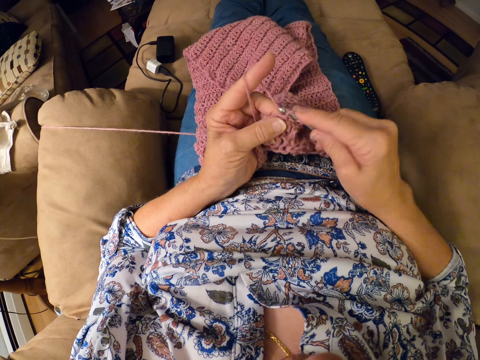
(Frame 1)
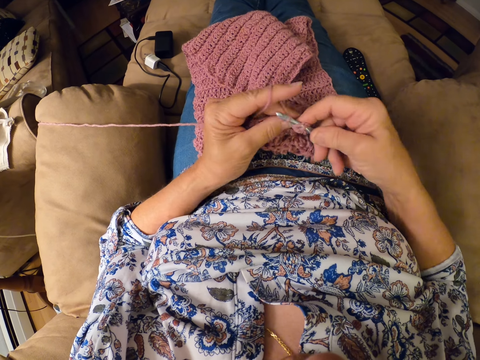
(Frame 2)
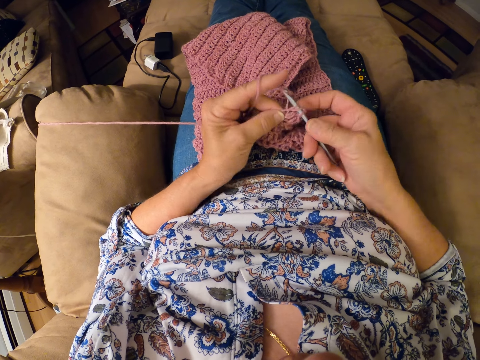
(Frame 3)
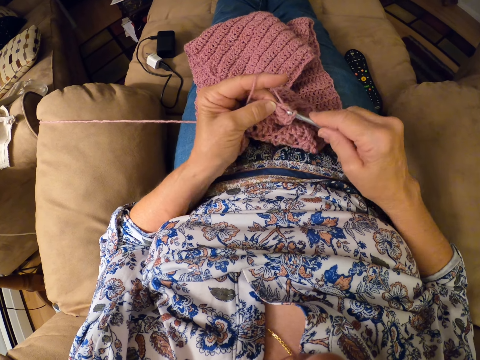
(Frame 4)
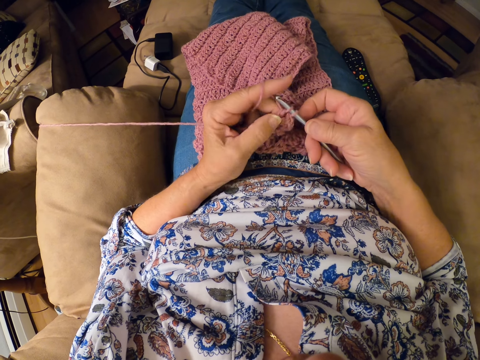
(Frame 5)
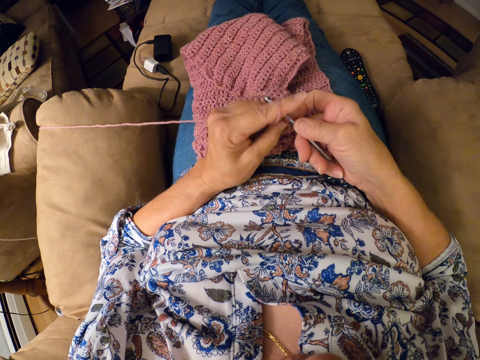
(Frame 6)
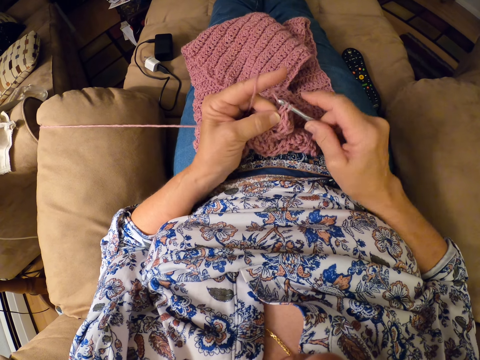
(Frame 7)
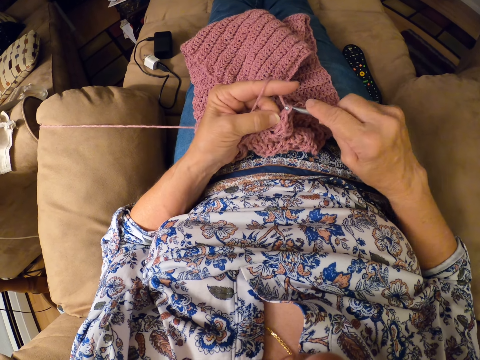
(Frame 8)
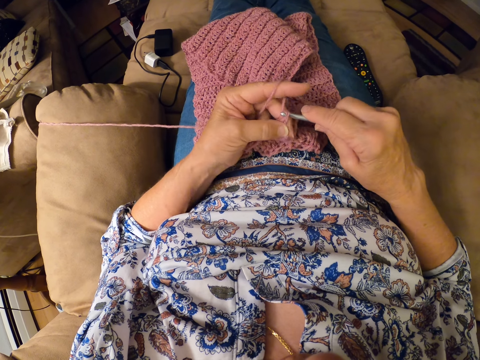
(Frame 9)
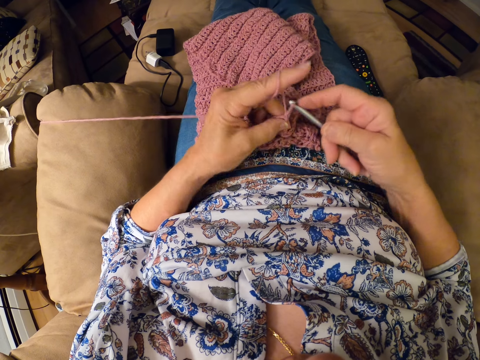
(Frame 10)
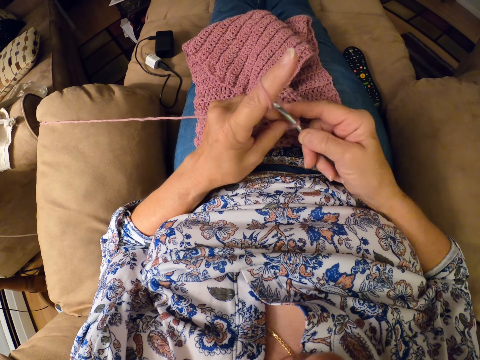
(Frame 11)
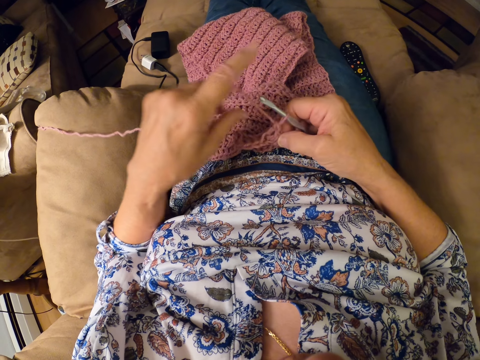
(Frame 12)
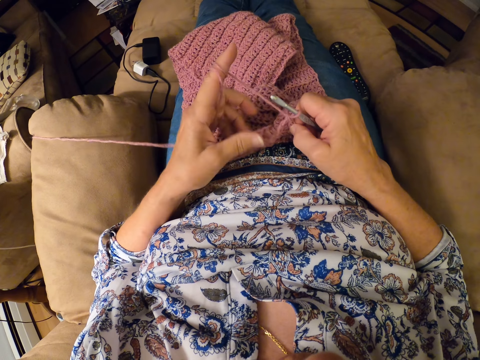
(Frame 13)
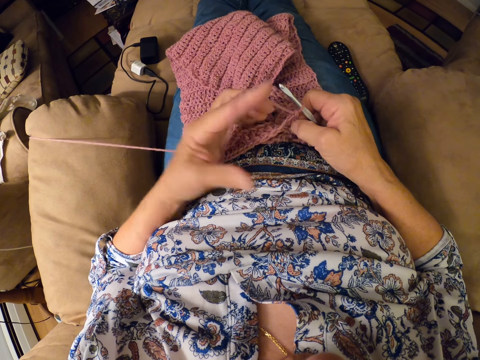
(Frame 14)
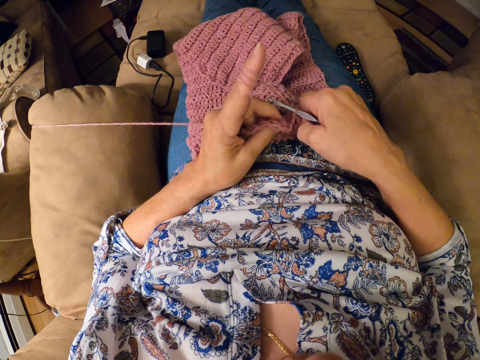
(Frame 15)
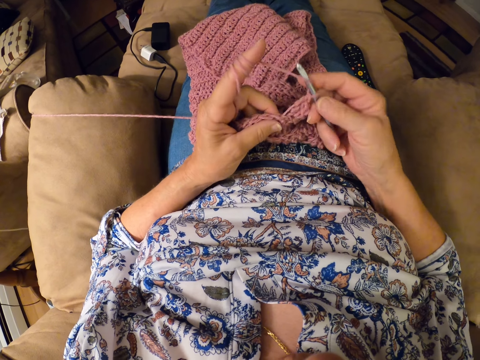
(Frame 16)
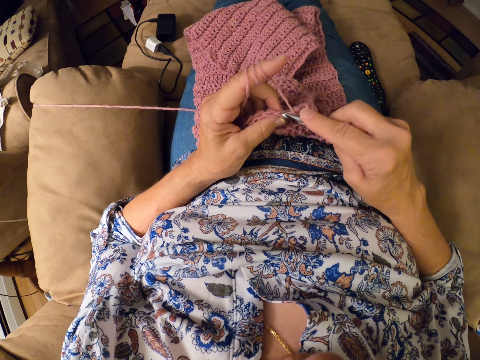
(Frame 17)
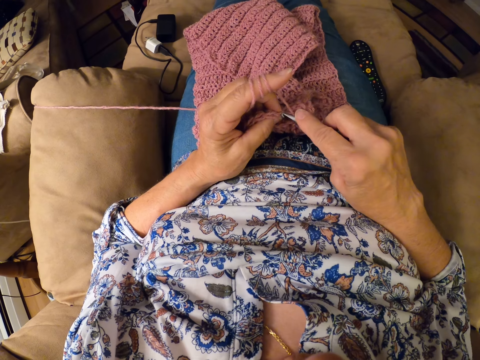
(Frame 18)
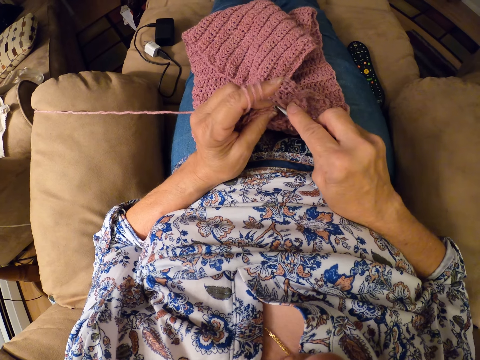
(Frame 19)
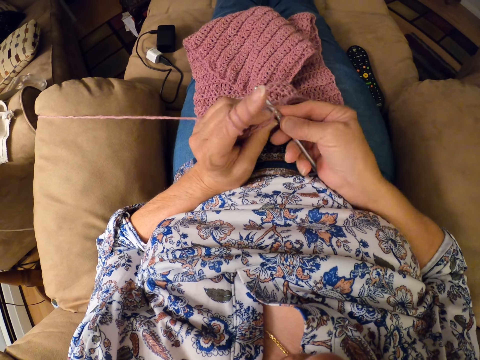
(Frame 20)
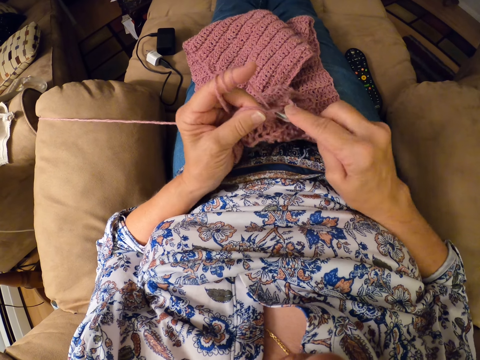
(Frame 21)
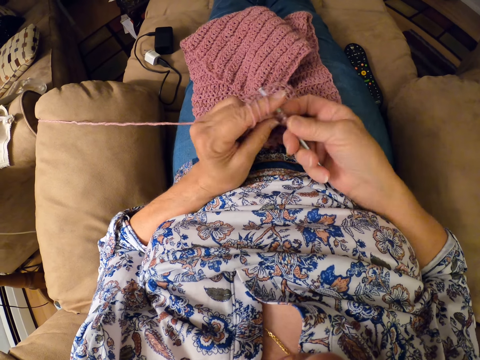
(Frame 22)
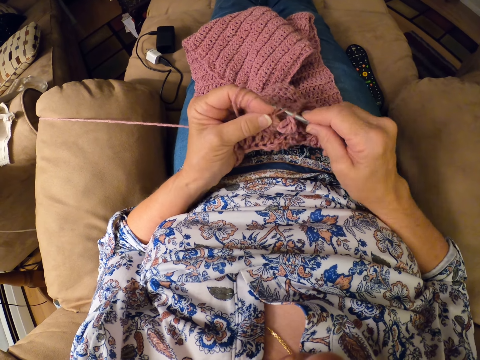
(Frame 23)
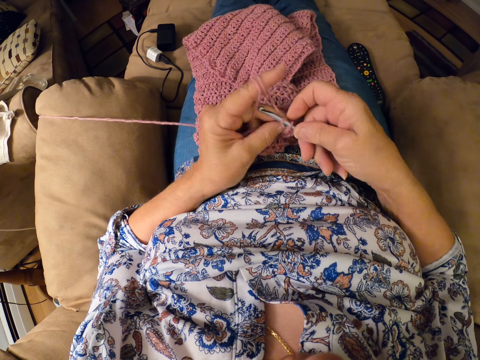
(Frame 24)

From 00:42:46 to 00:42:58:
The camera wearer twirls the yarn around her left hand. She adjusts the thread. She continues crocheting the yarn with the crocheting hook.

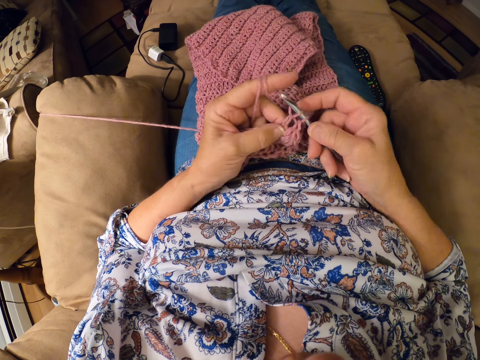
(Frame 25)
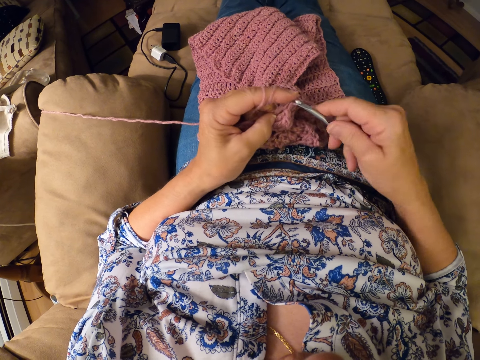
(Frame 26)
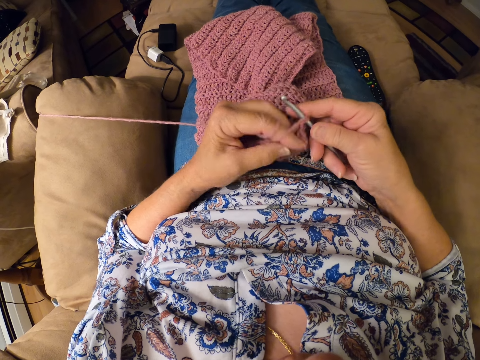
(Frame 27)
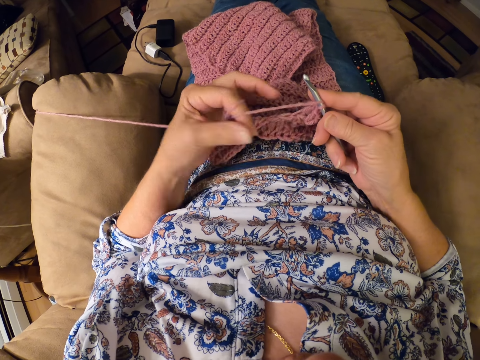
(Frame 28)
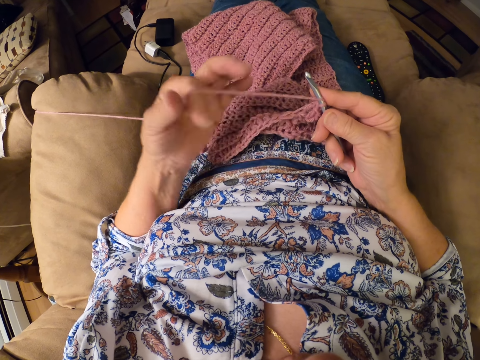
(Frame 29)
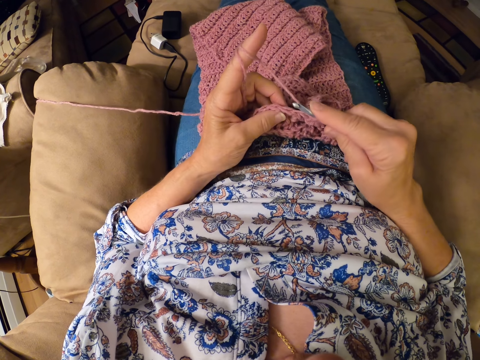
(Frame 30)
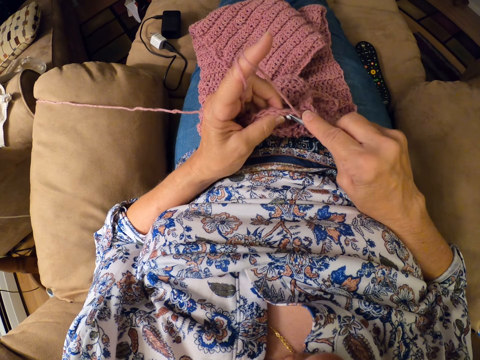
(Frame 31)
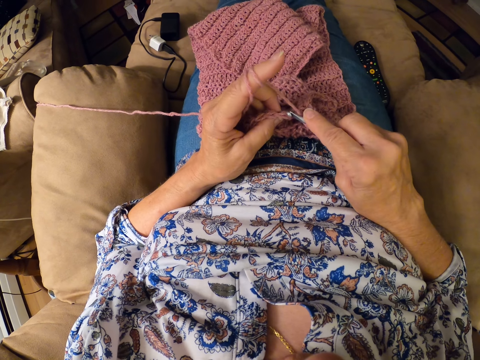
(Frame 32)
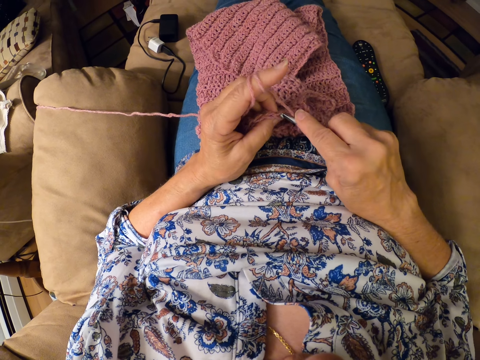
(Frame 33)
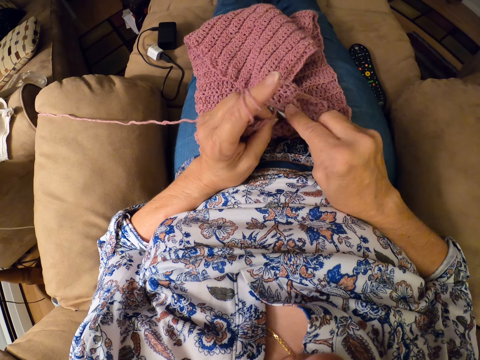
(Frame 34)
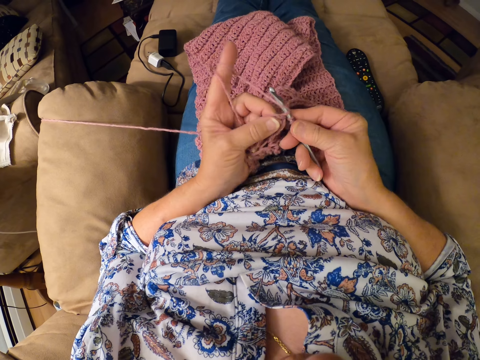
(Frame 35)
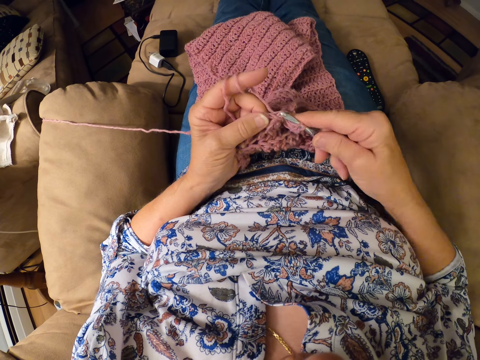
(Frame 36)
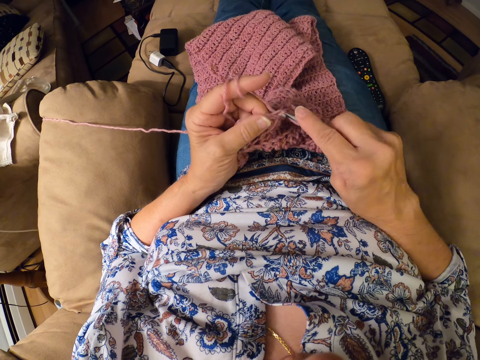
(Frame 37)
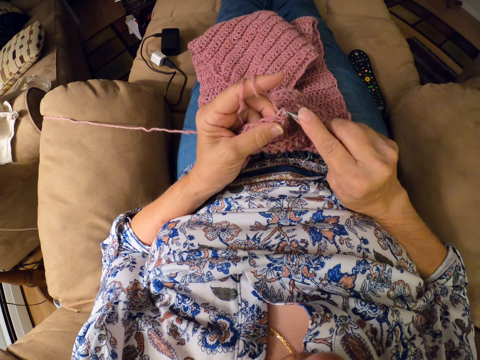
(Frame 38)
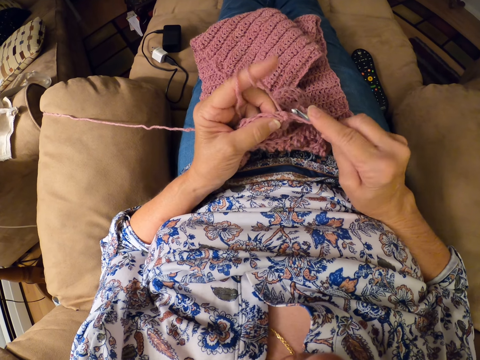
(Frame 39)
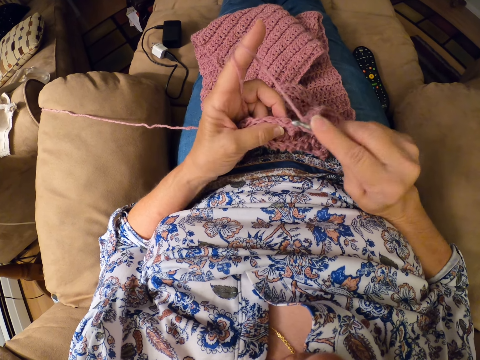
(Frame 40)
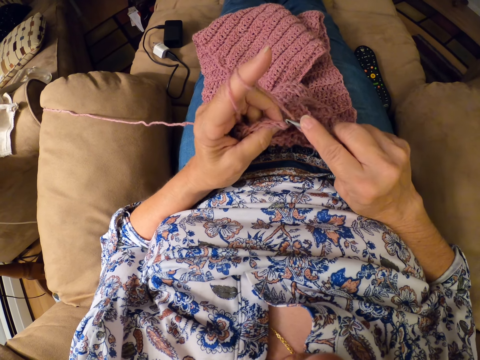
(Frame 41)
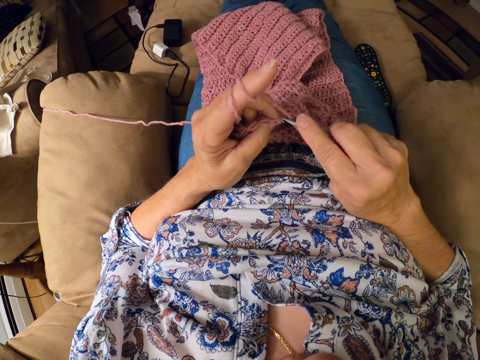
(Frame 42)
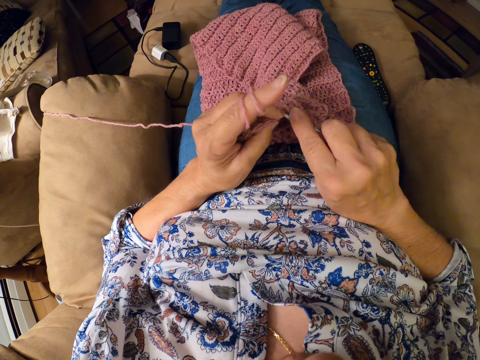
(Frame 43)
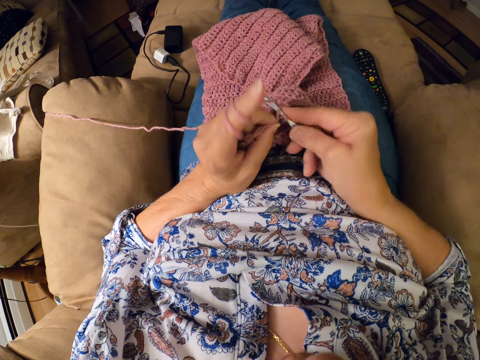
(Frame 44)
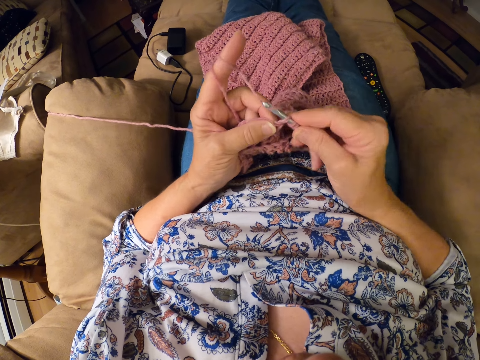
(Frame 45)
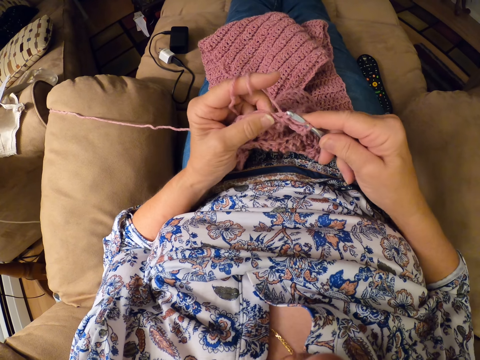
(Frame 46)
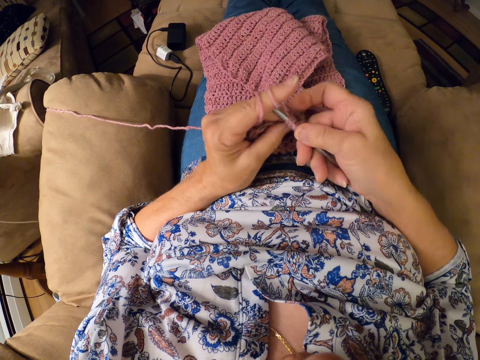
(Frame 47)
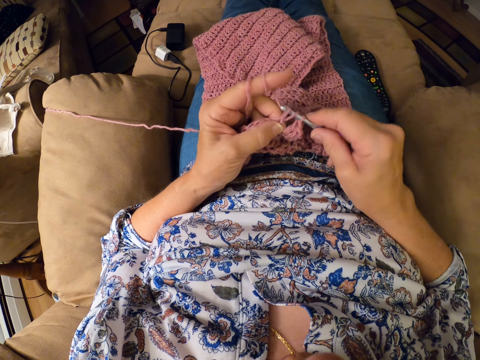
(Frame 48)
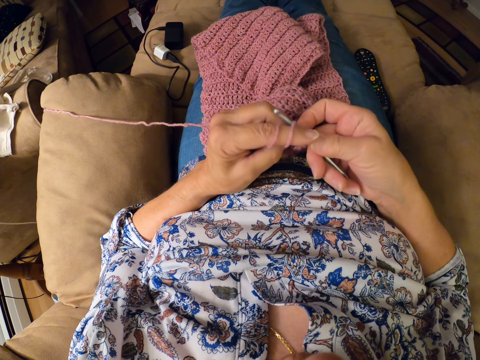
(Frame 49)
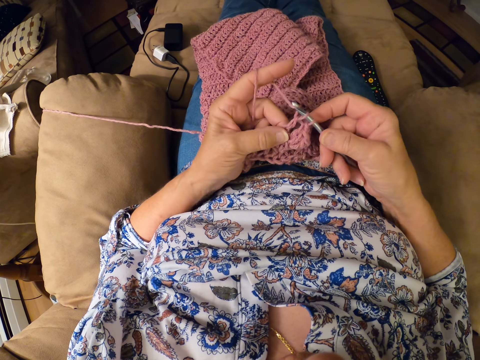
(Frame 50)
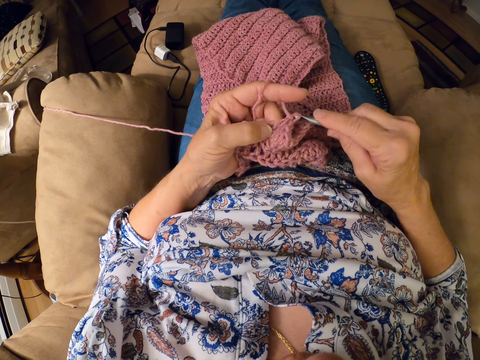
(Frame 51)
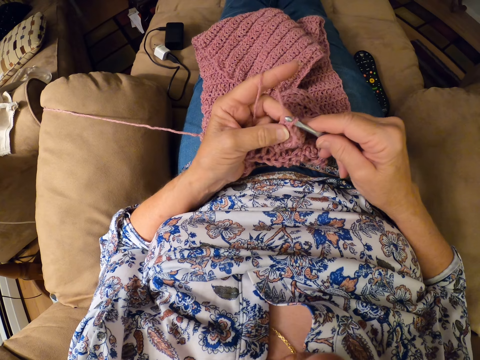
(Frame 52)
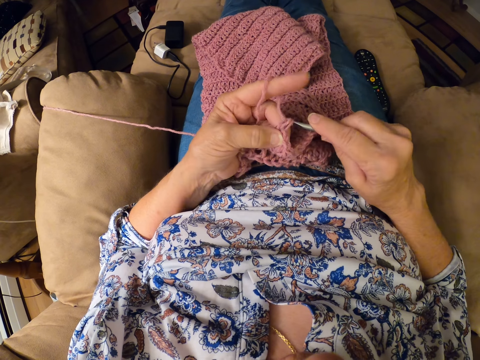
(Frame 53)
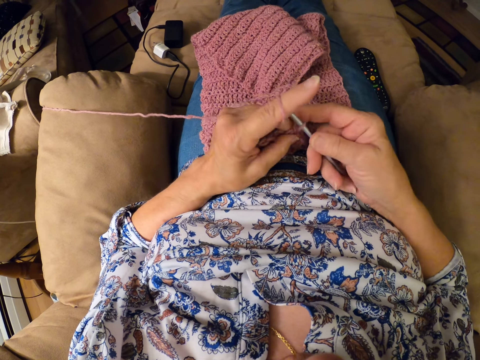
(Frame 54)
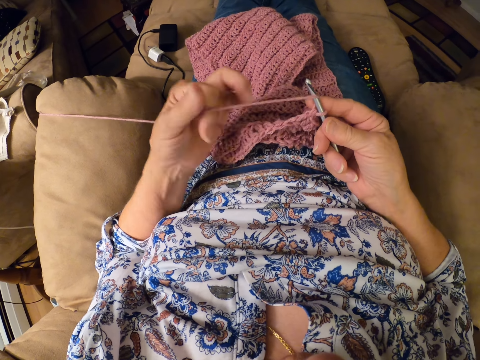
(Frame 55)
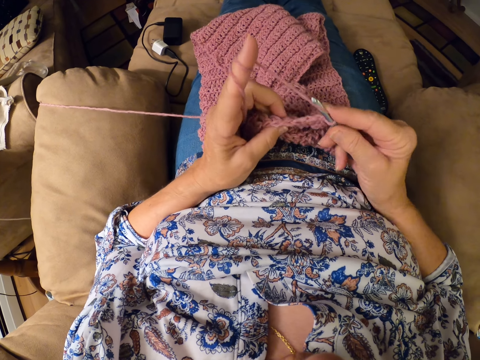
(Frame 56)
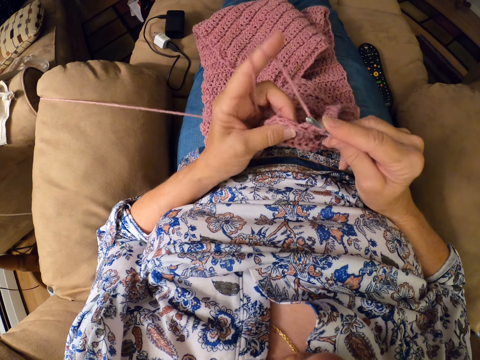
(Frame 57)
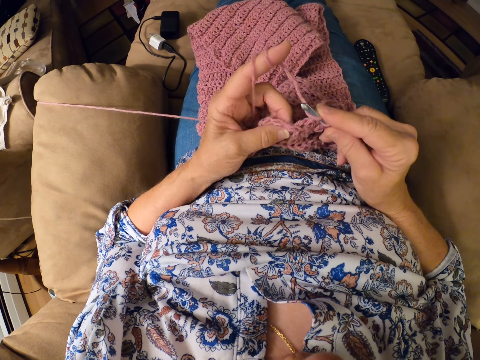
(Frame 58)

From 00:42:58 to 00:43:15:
The camera wearer adjusts the thread. She twirls the yarn around her left hand. She continues crocheting the yarn with the crocheting hook. She twirls the yarn around her left hand. She adjusts the thread. She stares at the garment.
